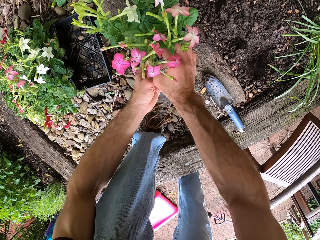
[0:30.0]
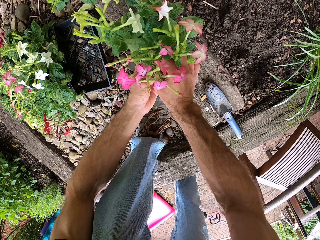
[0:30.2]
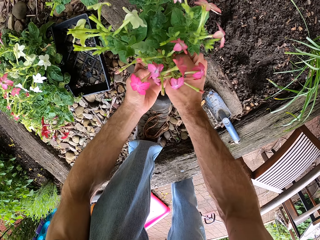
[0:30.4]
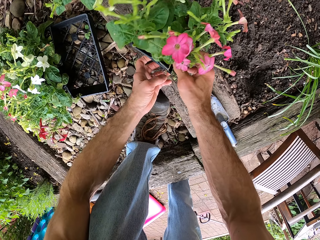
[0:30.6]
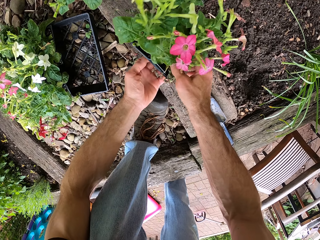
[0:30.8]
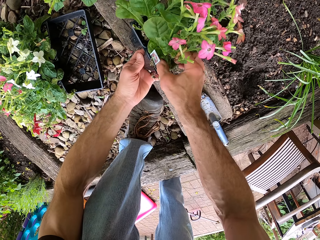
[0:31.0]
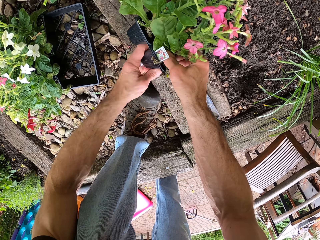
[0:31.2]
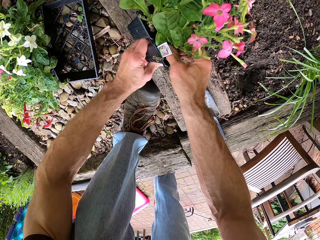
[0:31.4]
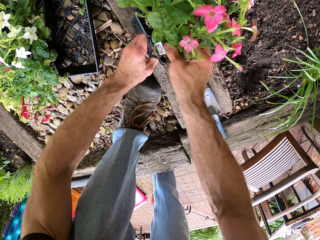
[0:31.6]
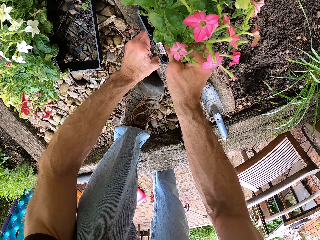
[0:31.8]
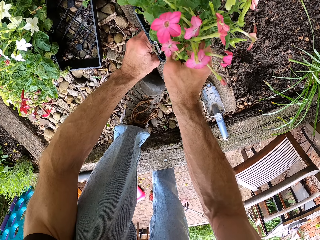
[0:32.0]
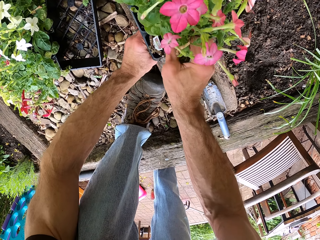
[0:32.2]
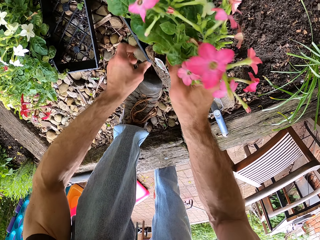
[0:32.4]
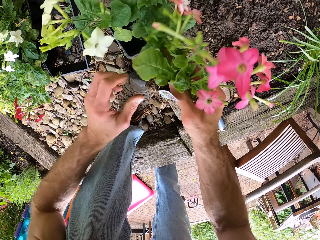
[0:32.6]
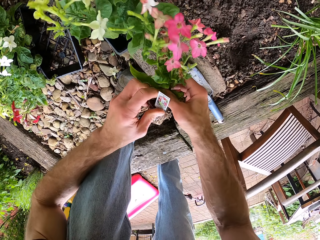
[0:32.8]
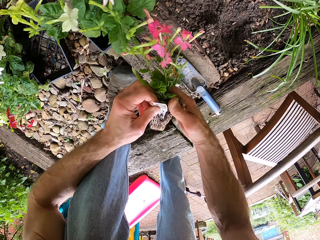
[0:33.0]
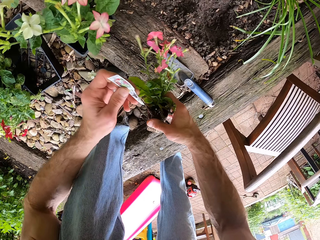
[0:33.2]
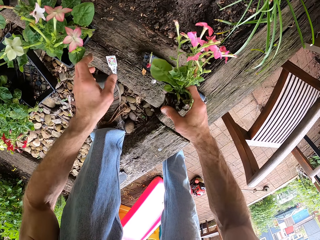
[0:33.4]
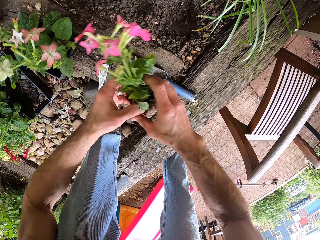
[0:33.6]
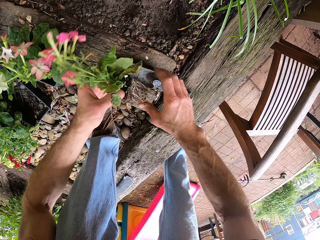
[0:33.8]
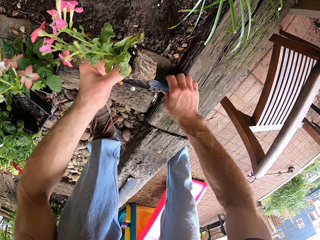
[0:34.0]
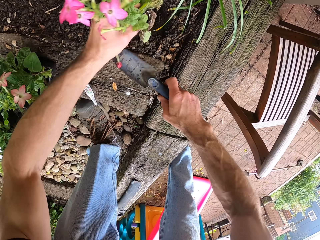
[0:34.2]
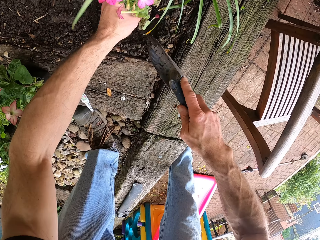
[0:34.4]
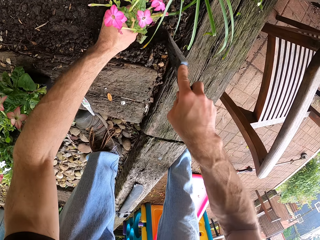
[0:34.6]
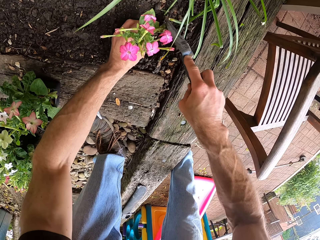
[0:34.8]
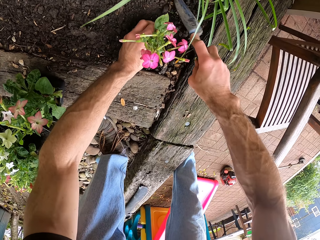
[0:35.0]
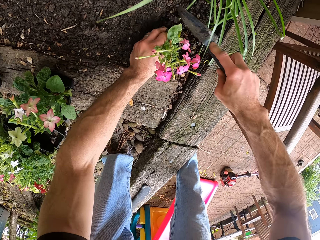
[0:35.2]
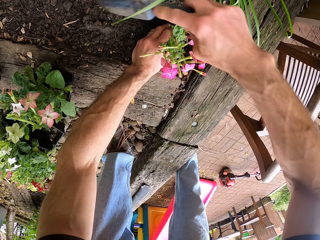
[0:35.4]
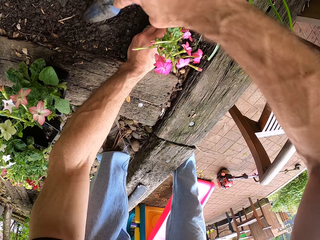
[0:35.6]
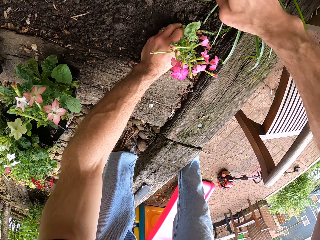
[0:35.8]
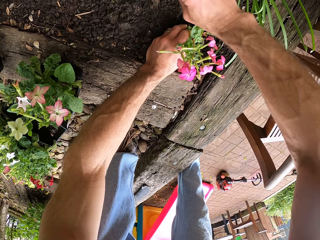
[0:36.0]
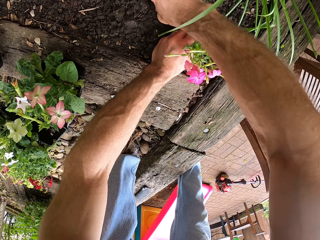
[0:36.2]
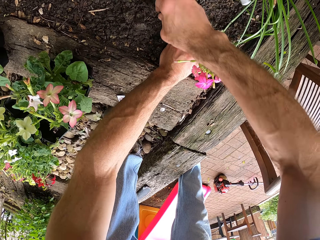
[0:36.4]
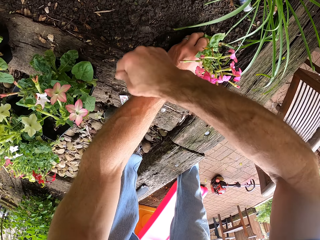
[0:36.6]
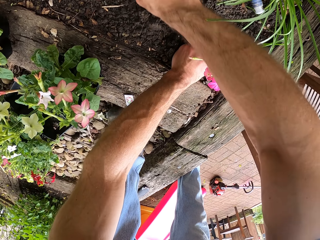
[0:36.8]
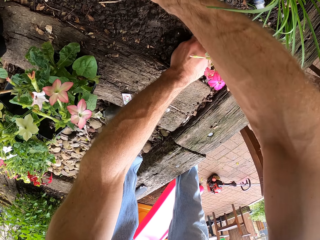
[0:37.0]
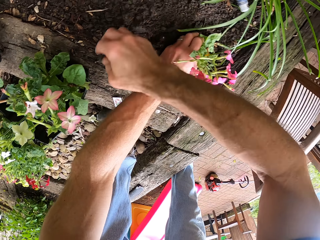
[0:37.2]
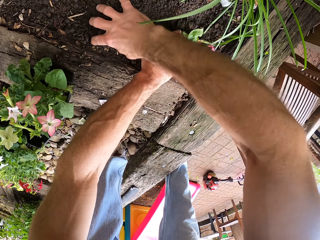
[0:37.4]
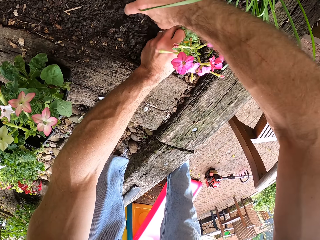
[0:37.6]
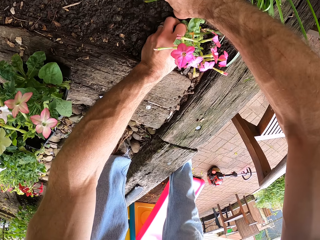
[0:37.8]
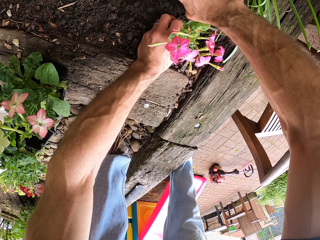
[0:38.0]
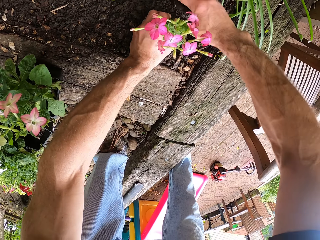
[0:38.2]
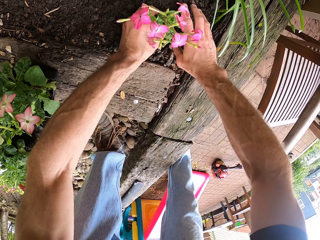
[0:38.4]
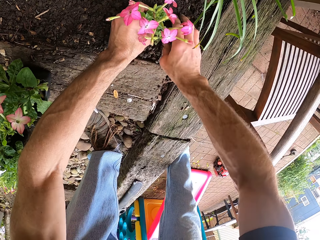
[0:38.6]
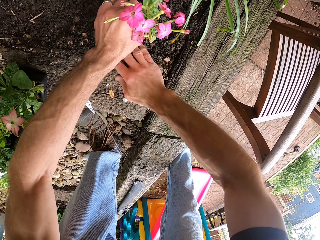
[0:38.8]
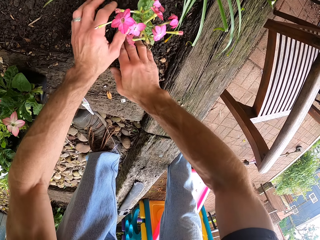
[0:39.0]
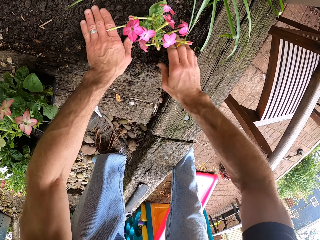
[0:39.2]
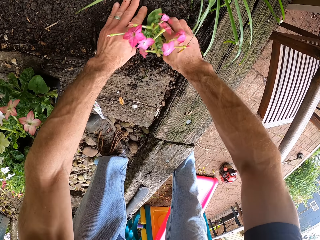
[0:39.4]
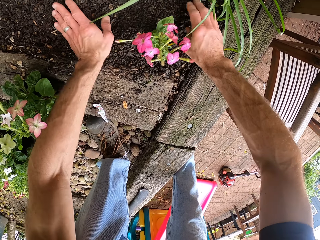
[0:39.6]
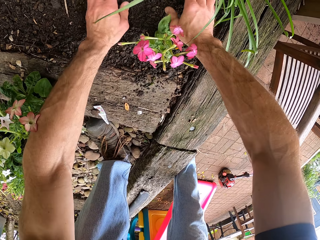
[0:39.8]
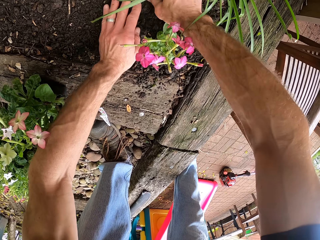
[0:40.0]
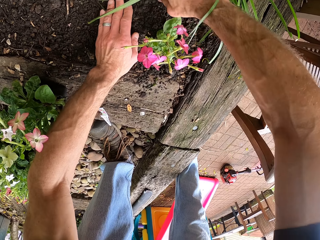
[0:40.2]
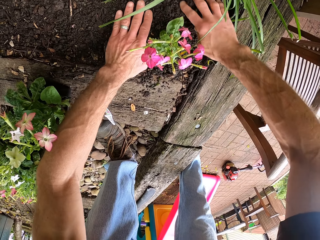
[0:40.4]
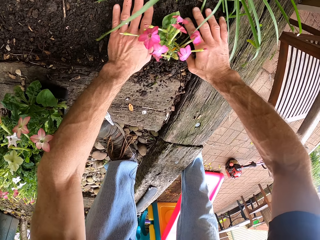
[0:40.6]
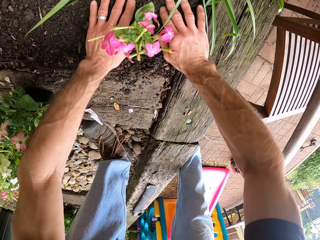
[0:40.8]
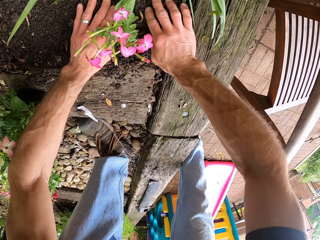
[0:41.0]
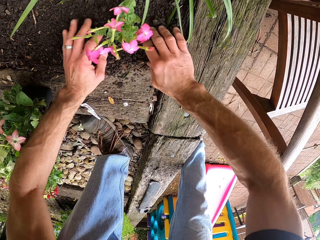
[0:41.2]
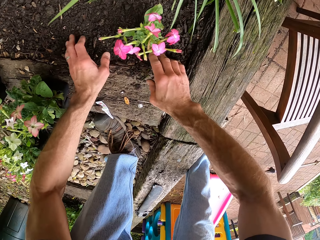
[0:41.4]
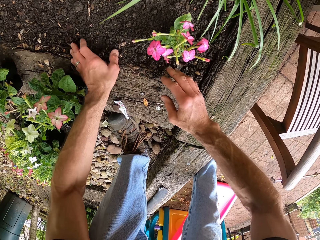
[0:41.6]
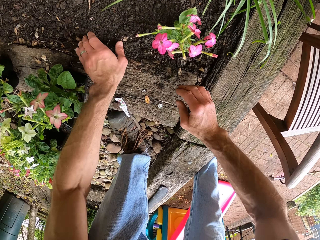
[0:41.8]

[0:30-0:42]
The camera wearer removes the flower from the bed. They put the flower in the soil and cover the flower with the soil.

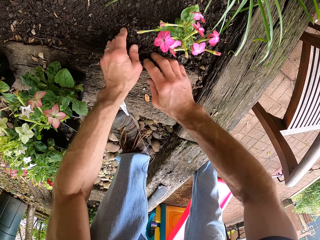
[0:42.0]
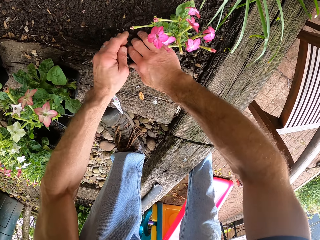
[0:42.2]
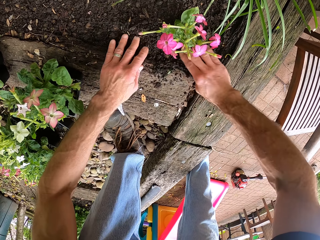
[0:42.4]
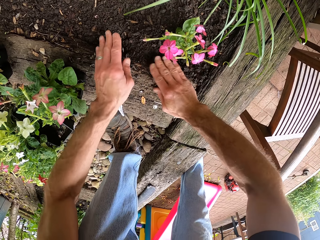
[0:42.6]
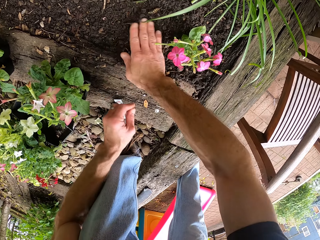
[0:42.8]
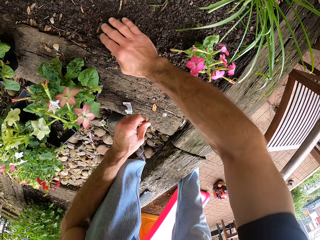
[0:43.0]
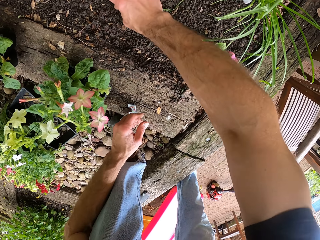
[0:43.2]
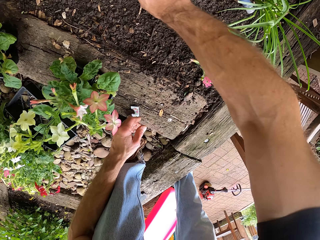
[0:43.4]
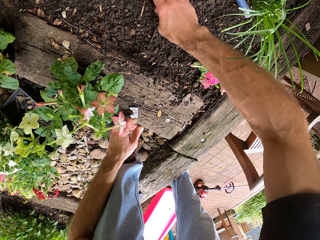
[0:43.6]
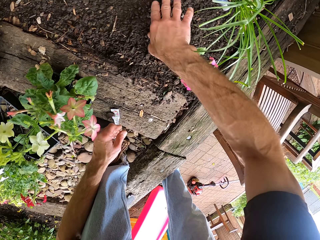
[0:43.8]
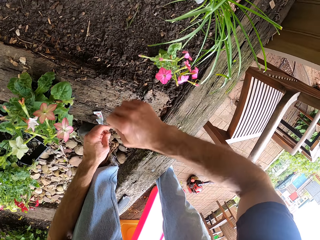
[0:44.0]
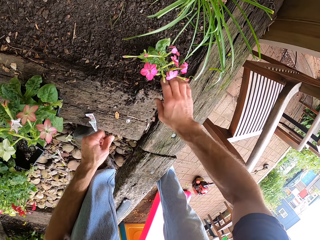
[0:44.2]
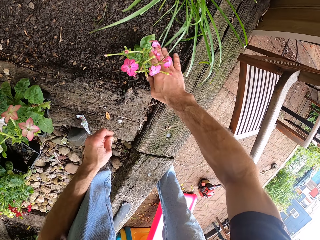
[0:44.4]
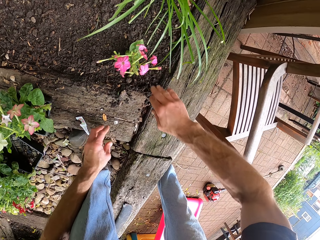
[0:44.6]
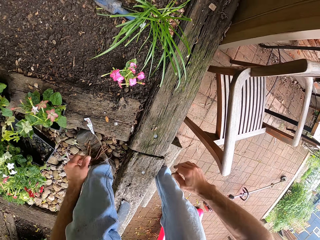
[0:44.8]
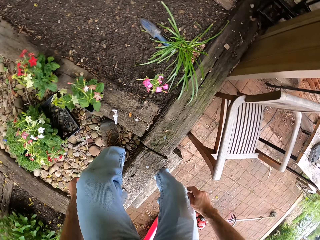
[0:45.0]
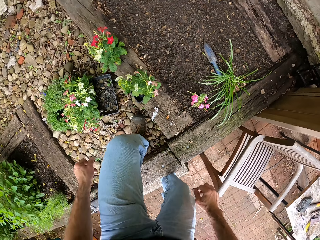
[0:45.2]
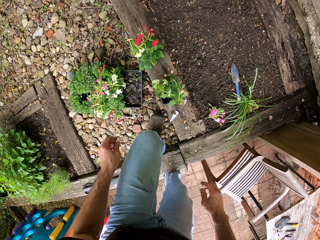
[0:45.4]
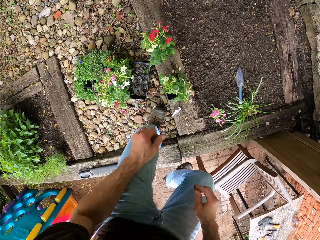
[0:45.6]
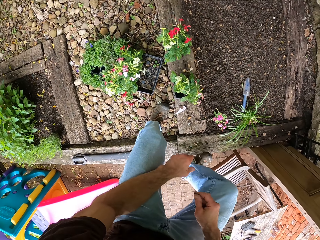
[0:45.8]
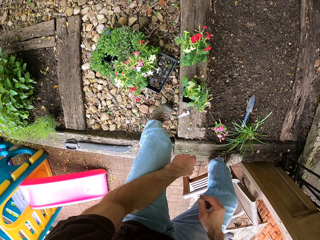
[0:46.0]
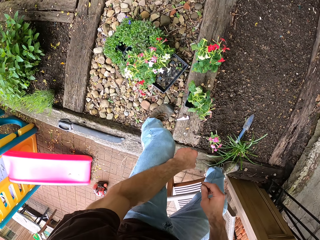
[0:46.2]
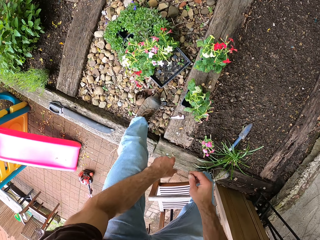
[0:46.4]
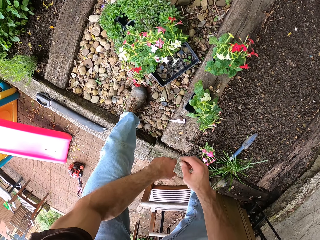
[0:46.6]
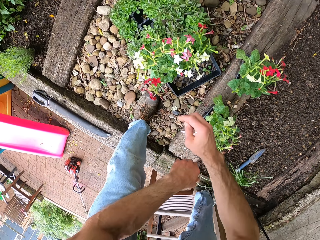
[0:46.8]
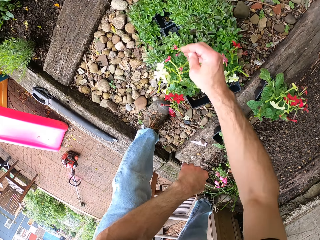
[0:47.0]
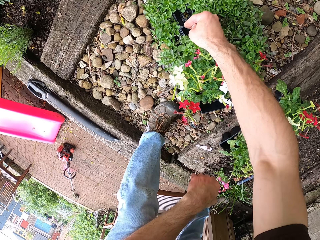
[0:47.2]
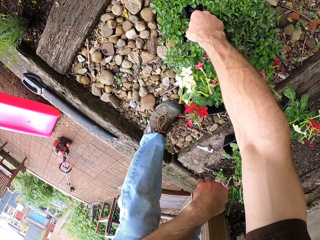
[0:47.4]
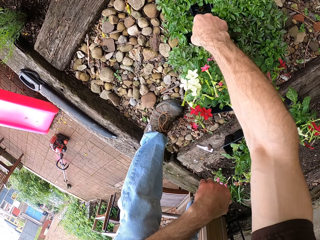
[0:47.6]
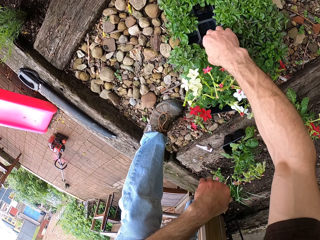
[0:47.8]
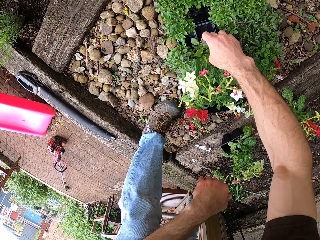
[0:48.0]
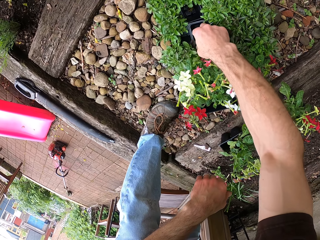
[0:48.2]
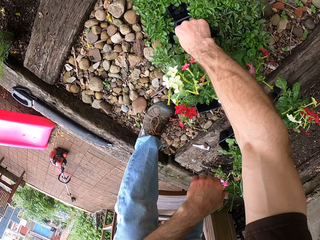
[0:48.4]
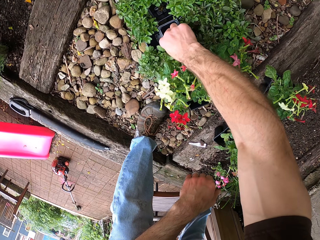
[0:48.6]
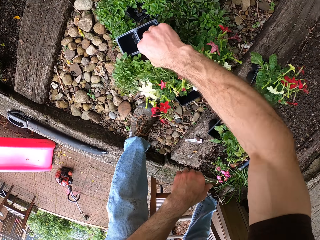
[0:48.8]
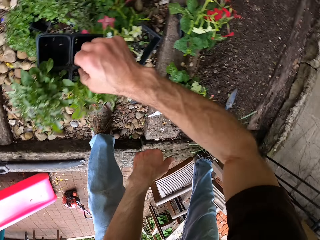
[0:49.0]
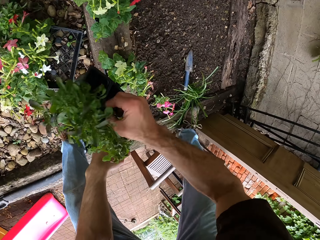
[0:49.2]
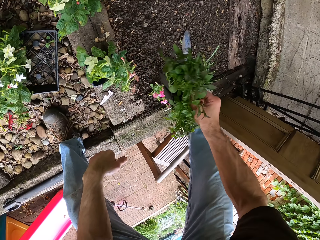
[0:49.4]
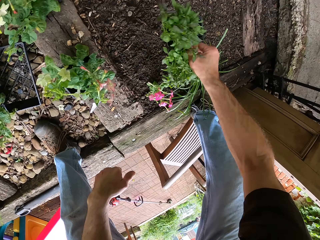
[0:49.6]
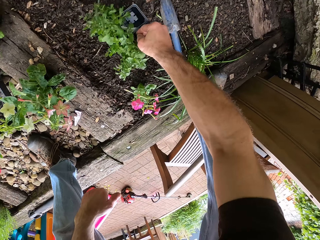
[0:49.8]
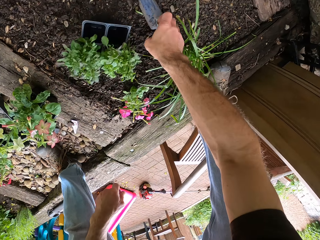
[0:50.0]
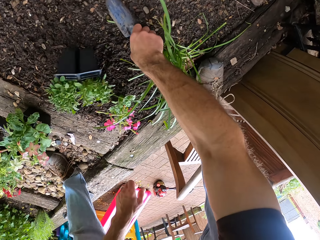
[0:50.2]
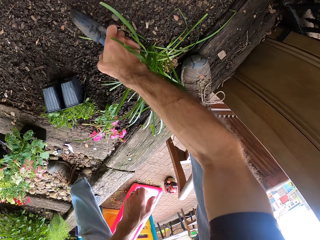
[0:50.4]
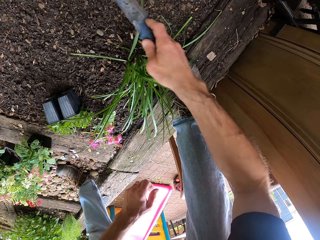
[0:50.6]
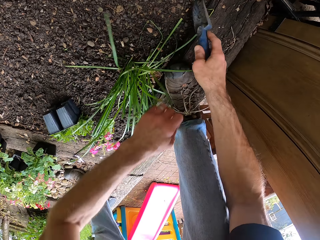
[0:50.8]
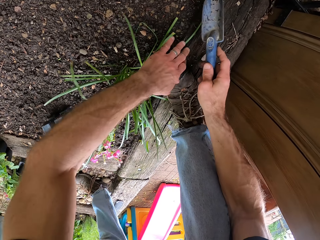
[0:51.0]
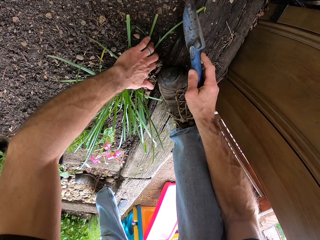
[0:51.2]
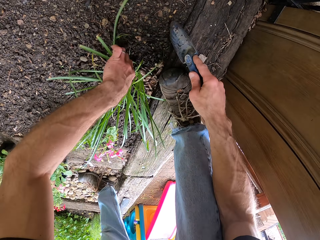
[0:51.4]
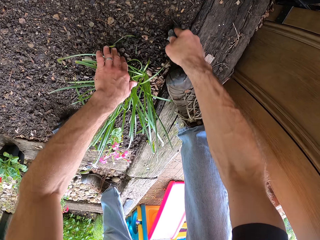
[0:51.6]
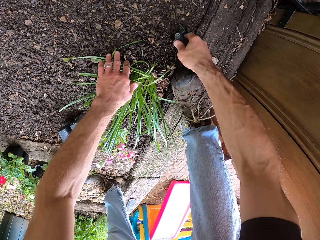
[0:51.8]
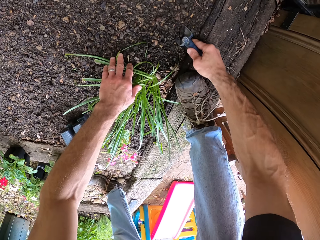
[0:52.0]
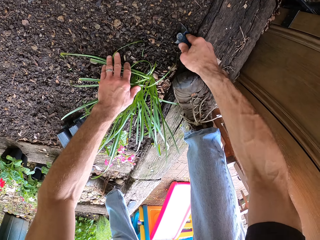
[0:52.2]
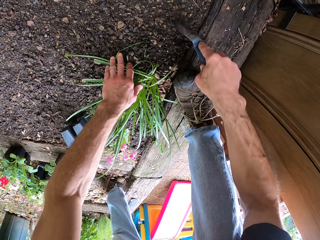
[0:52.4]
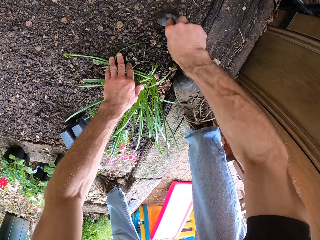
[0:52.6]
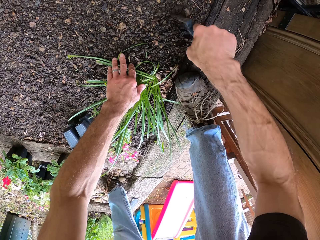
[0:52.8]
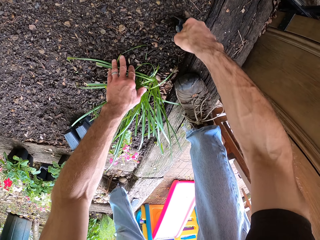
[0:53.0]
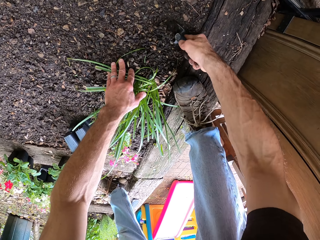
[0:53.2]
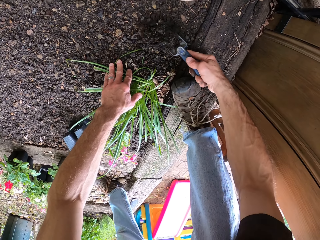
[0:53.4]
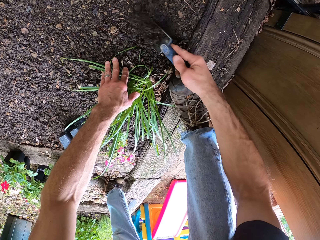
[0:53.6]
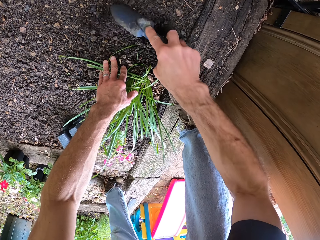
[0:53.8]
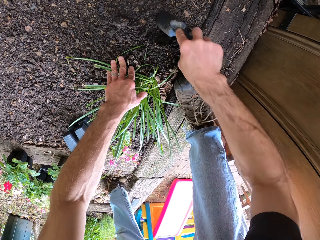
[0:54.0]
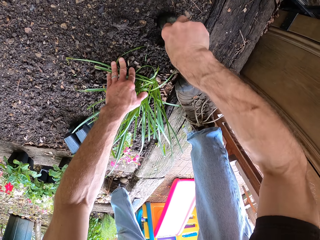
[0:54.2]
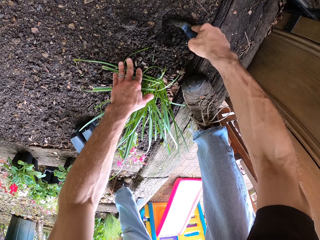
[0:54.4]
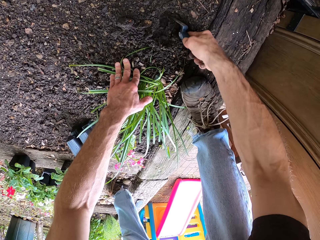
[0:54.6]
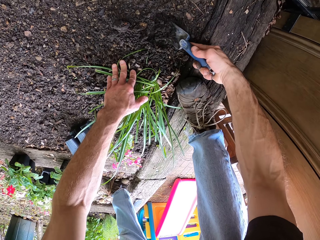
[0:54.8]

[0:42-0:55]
The camera wearer picks another flower. They drop the flower down. They pick the trowel from the ground and dig the ground with the trowel.
